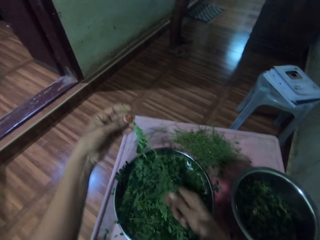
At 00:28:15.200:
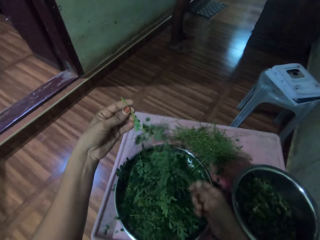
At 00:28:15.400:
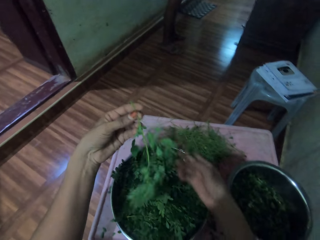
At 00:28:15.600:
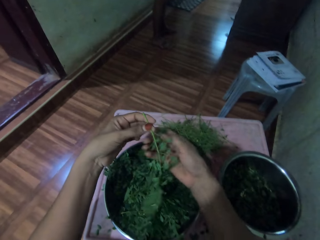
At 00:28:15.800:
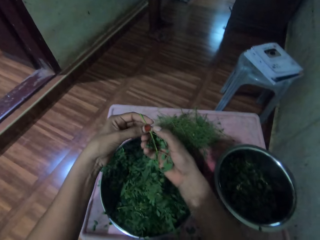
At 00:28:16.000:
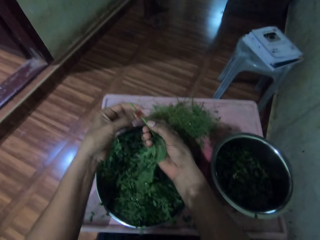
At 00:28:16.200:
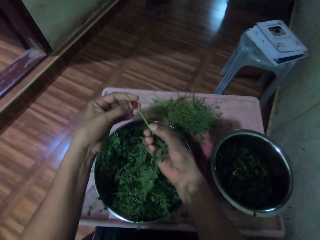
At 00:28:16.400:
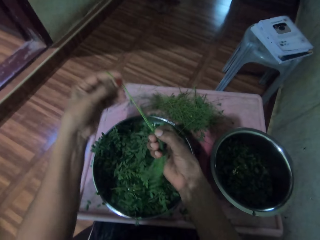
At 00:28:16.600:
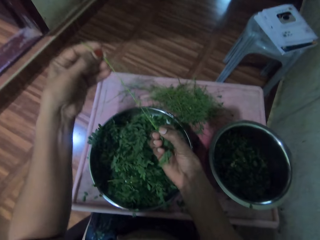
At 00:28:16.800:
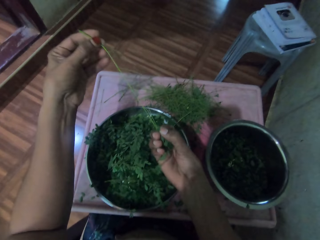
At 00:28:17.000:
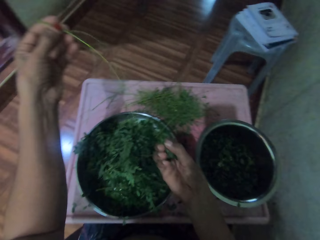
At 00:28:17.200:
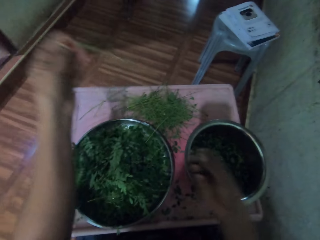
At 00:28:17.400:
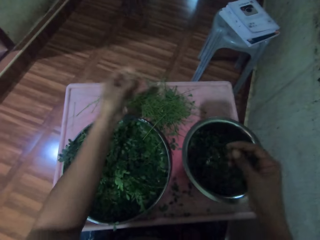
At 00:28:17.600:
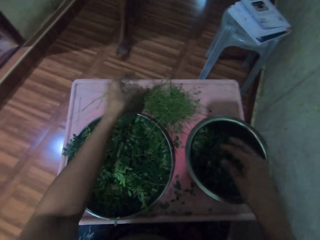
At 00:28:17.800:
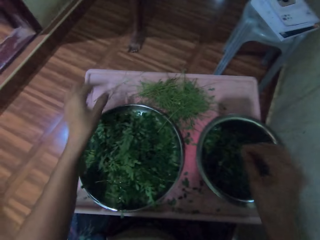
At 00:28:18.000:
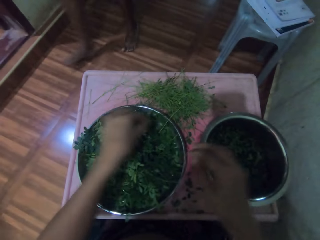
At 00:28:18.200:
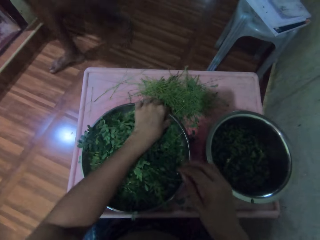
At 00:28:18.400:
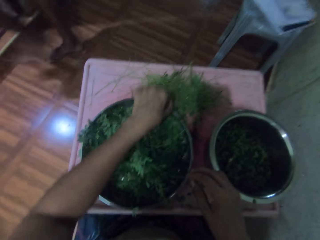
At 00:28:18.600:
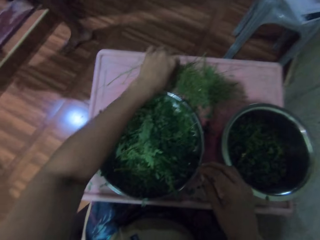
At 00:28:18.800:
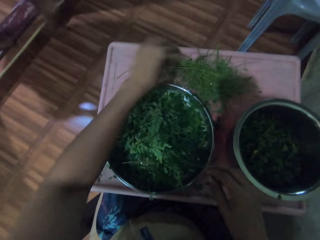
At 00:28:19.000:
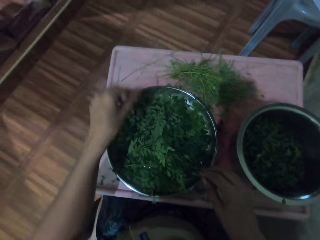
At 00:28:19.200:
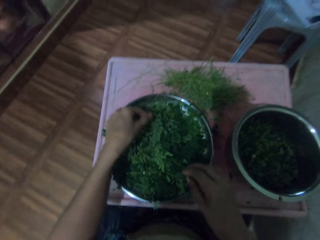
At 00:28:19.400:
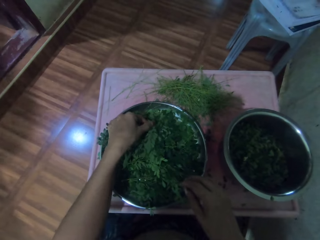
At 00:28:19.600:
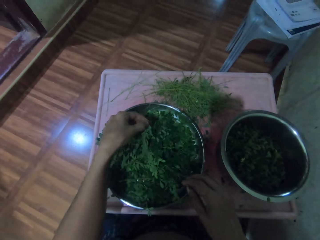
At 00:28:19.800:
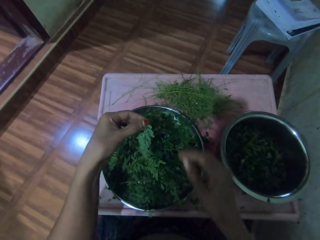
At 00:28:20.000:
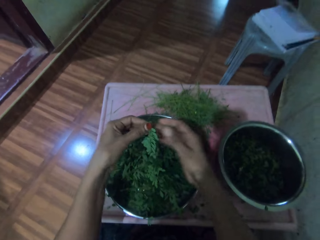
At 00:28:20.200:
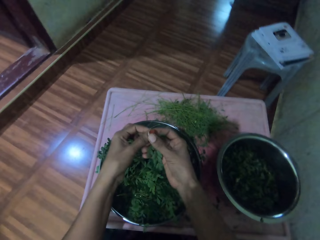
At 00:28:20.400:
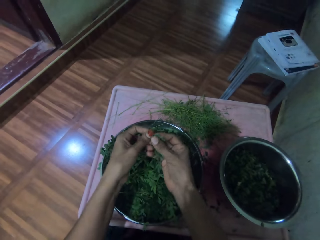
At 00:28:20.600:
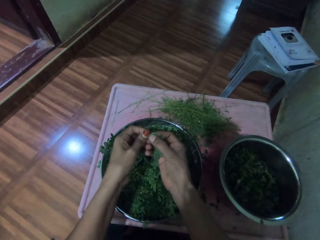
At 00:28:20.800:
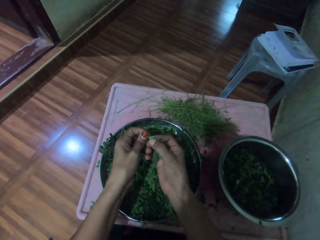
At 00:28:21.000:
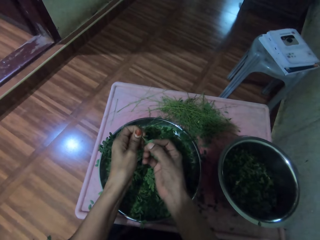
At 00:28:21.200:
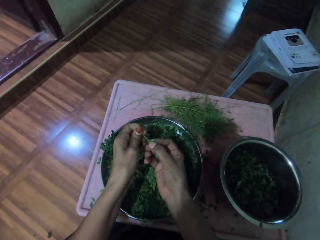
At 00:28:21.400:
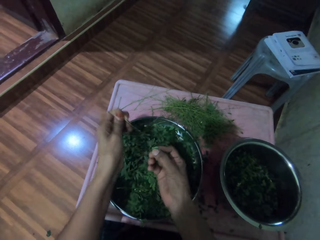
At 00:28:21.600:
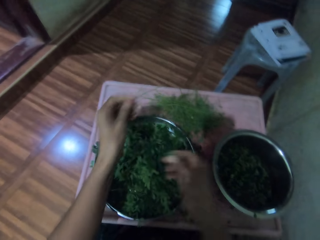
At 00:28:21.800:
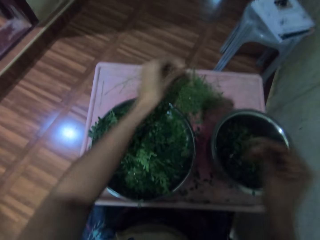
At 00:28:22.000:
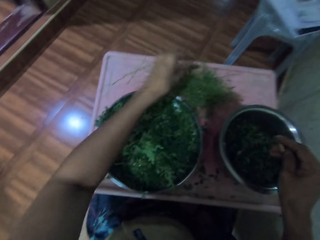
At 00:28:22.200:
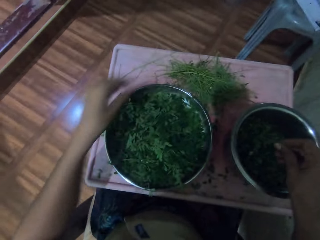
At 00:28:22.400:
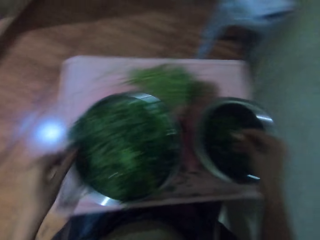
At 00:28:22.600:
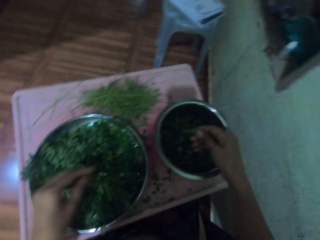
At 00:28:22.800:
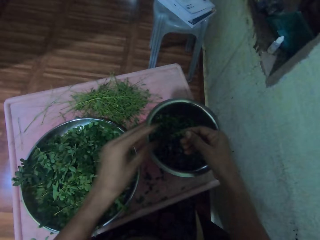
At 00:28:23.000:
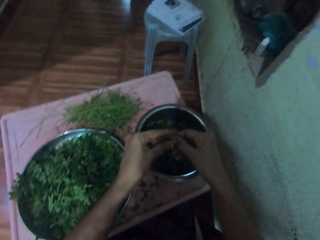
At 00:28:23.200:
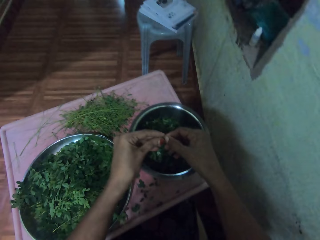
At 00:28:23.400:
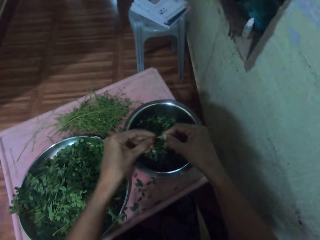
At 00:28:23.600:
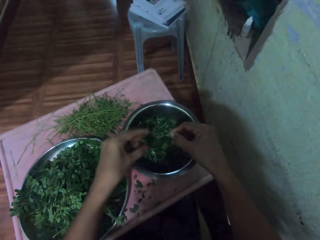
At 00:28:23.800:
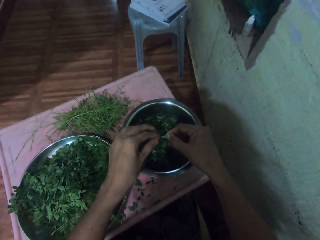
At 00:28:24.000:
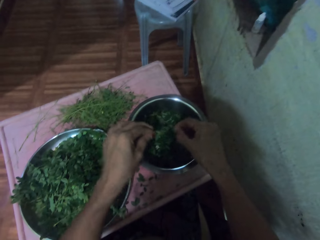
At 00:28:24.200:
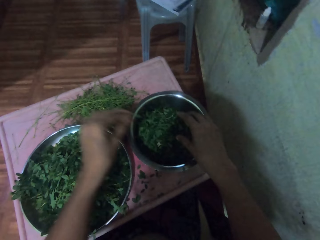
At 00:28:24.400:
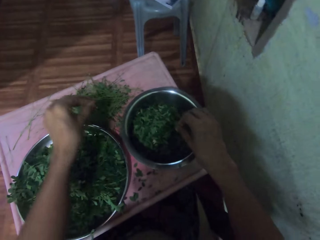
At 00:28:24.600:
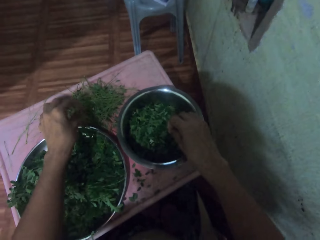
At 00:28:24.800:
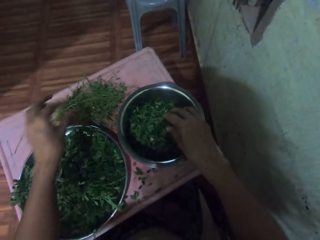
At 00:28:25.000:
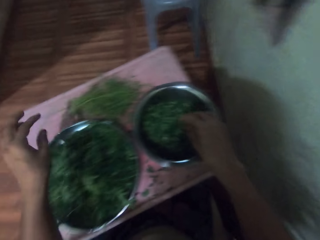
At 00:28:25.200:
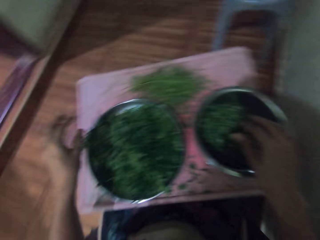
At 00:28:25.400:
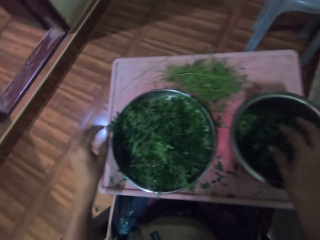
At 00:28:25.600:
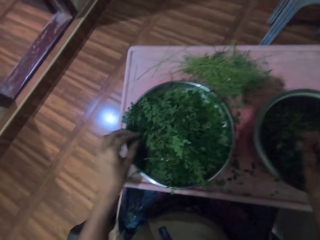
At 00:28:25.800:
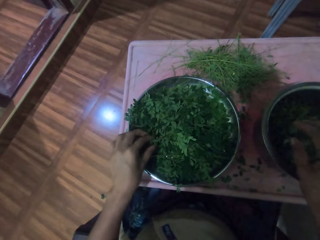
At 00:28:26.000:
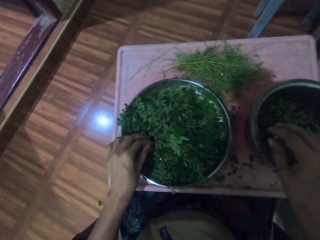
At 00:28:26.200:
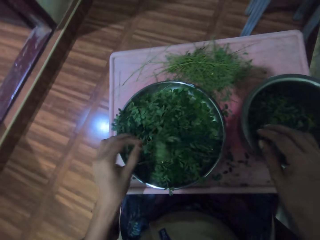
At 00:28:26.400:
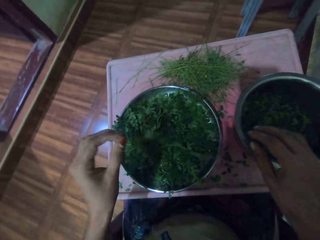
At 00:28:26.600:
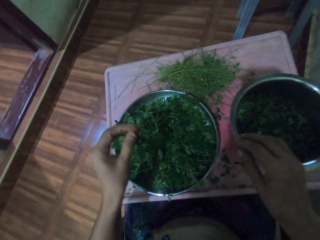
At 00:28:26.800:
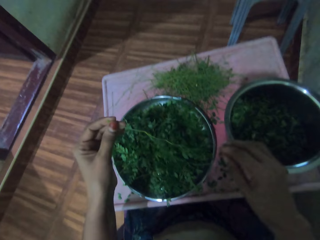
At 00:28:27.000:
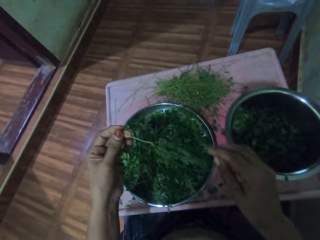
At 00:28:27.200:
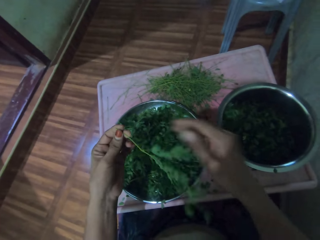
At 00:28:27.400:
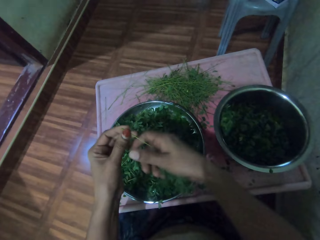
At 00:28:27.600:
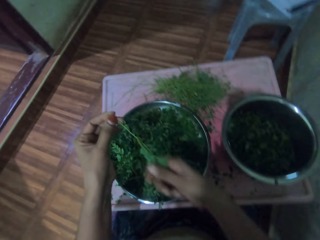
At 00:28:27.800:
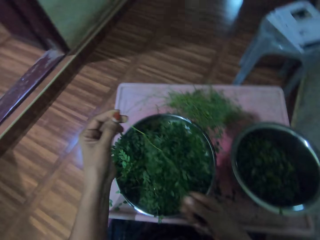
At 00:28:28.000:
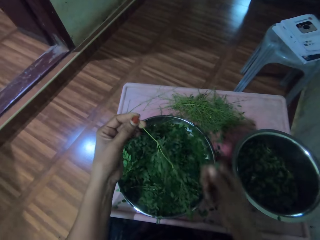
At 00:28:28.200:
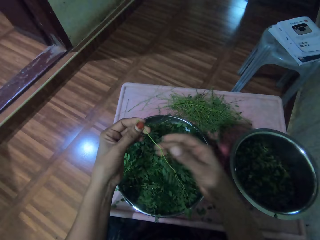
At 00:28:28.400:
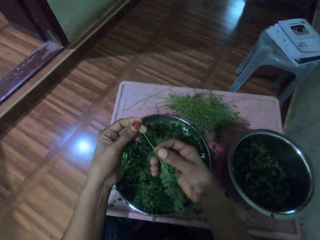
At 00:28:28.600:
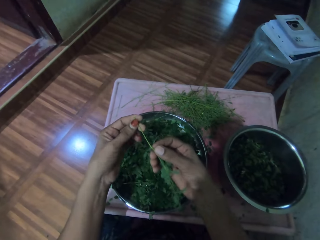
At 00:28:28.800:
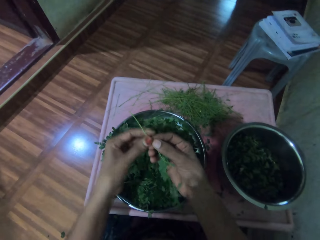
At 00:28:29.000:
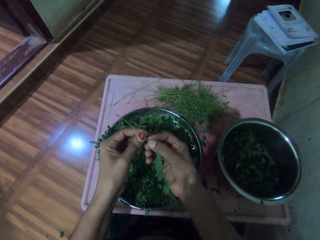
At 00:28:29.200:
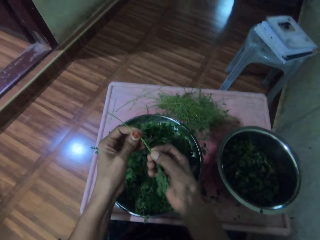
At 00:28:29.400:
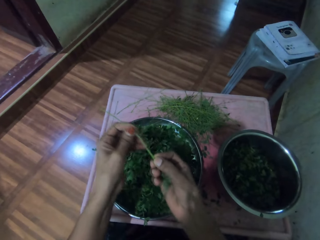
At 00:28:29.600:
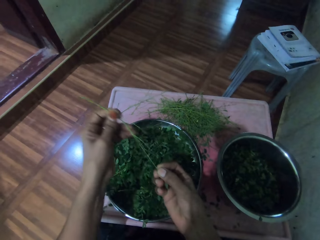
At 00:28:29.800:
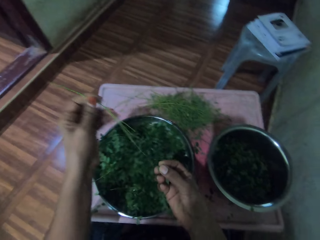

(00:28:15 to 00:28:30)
The camera wearer picks the vegetable from the tray. They remove vegetables from the stalk. They drop the stalk. They drop the vegetables in a cooking pot. A man walks around. The camera wearer picks vegetables from the tray. They remove the vegetables from the stalk. They drop the stalk. They drop the vegetables in the cooking pot. They pick vegetables from the pot. They remove the vegetables from the stalk. They drop the stalk. They pick vegetables from the tray. They remove the vegetables from the stalk.

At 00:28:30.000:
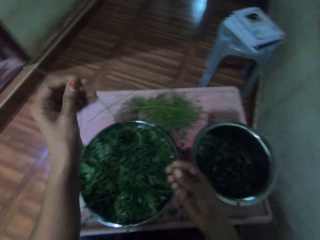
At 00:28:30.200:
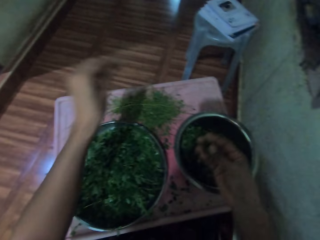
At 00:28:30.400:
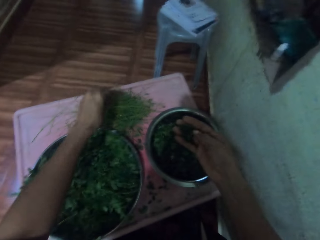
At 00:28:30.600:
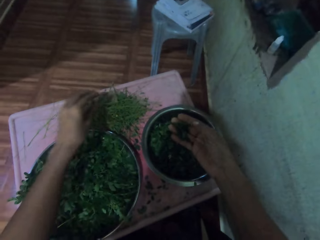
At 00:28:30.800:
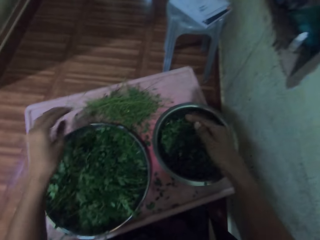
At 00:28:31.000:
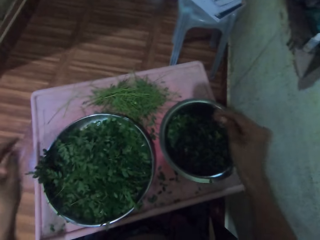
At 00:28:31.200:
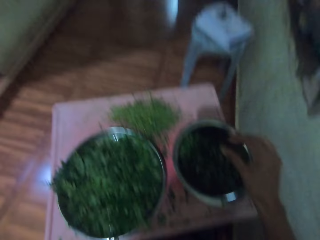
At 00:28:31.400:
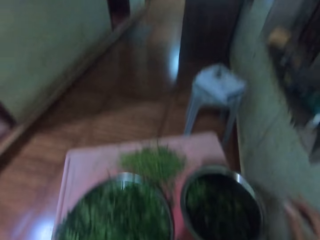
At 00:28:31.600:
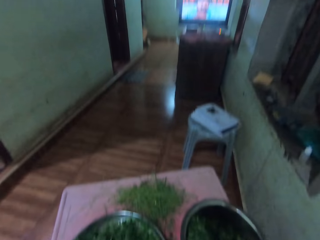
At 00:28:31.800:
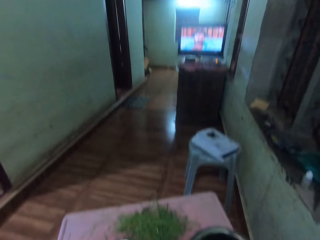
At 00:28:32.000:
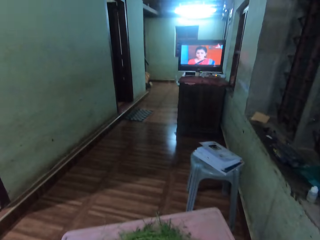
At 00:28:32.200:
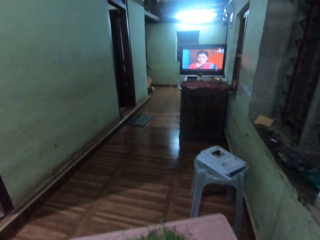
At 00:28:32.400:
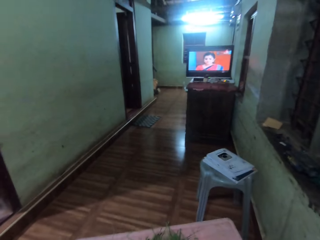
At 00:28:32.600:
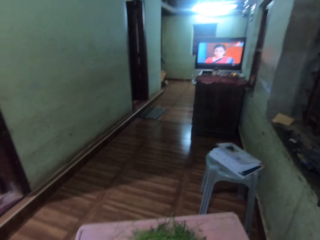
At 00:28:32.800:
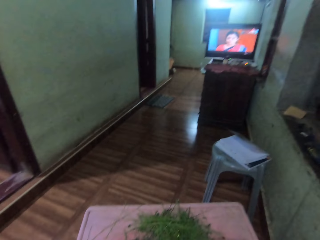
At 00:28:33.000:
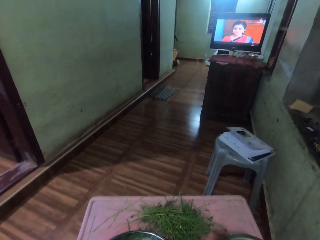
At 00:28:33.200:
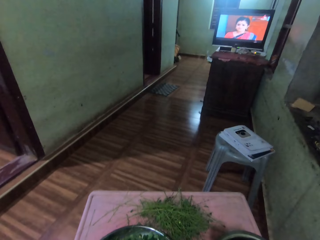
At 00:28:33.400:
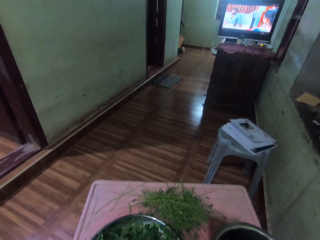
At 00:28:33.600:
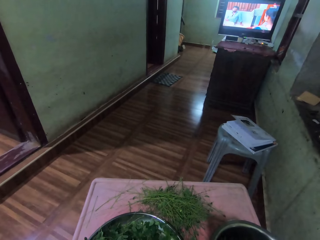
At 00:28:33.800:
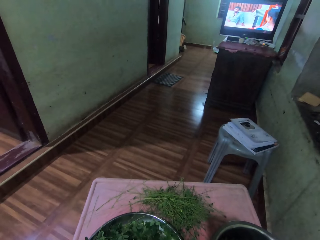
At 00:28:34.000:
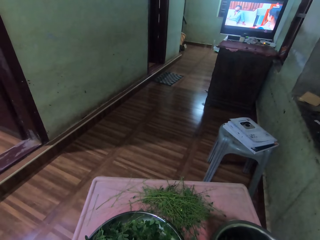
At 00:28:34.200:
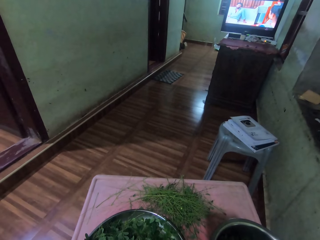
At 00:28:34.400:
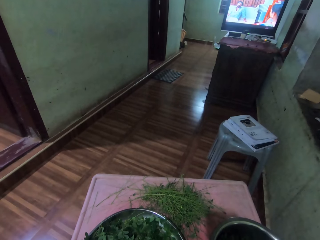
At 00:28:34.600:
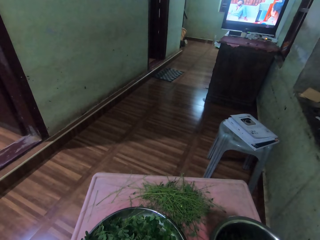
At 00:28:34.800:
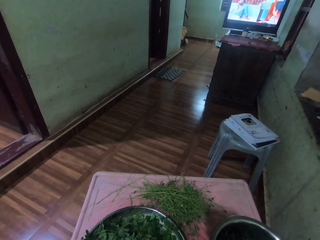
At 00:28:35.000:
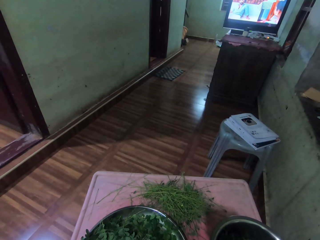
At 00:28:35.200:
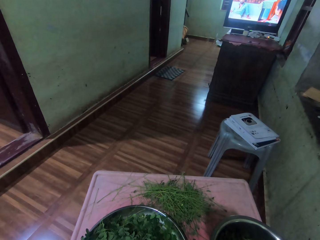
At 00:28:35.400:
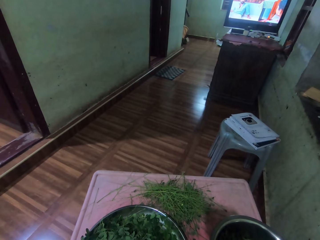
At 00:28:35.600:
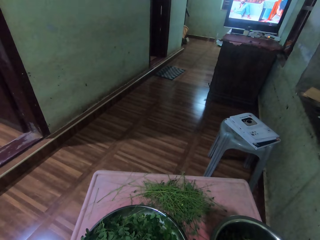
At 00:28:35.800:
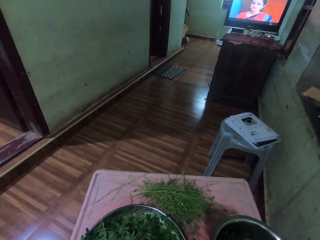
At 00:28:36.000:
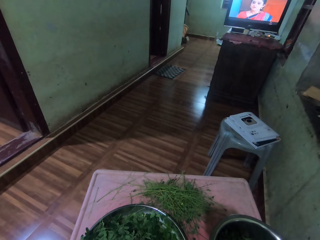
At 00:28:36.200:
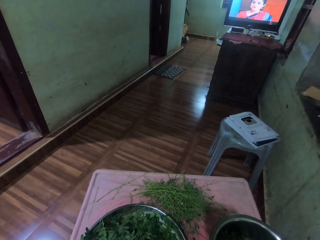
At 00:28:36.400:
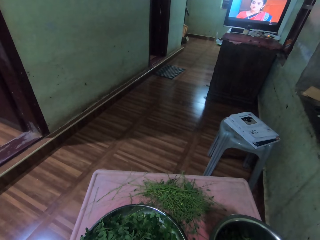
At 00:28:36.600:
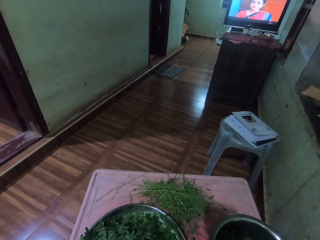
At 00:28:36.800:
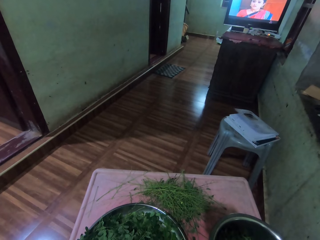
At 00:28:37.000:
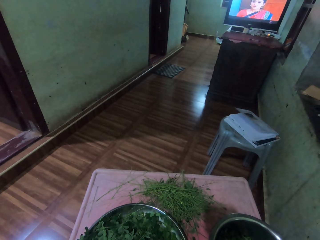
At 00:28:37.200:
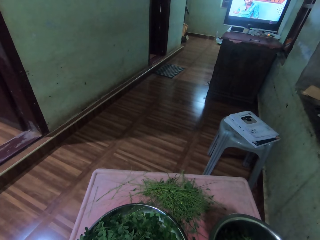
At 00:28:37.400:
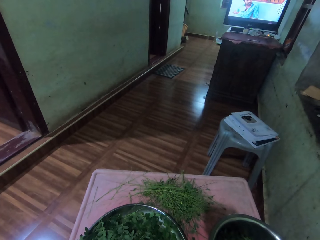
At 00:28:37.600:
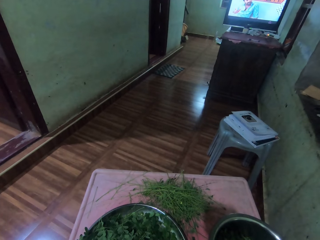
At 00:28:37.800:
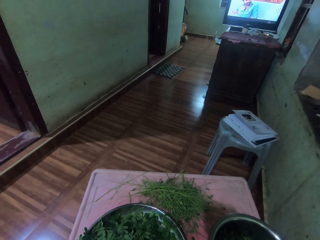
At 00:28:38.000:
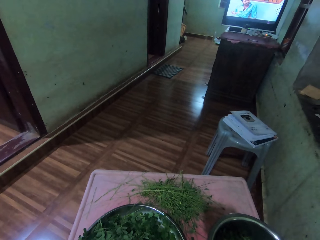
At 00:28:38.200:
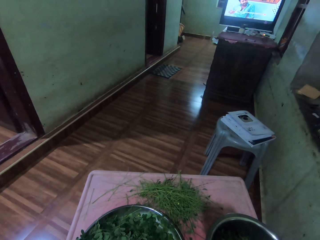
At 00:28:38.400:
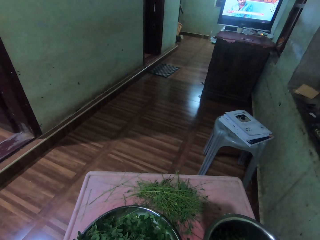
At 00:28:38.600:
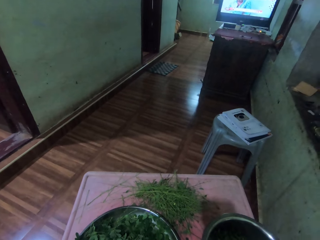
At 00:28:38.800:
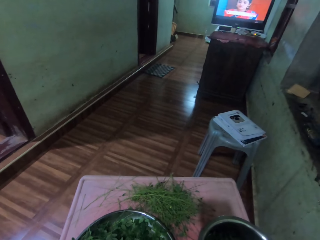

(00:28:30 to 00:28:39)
The camera wearer drops the stalk. They drop the vegetables in a pot. They watch television. They look around.
